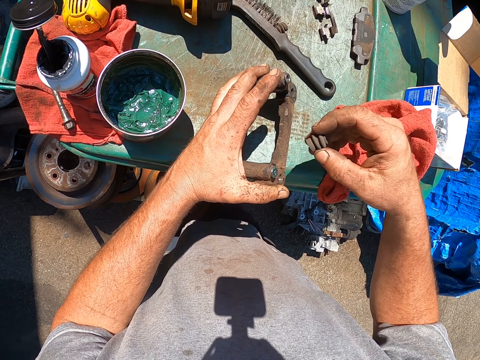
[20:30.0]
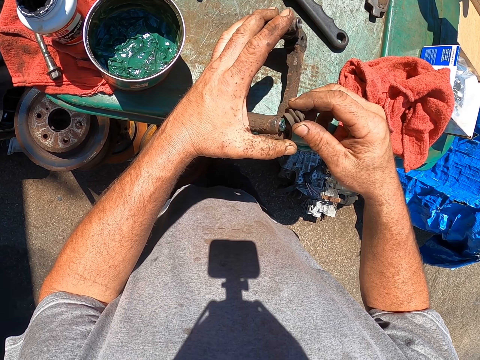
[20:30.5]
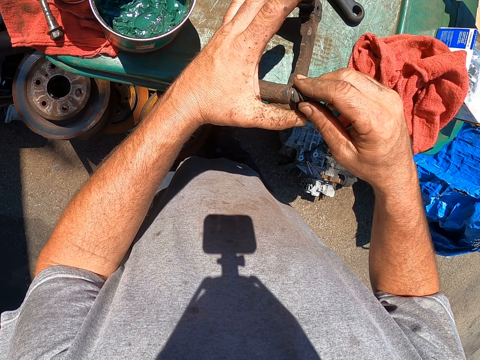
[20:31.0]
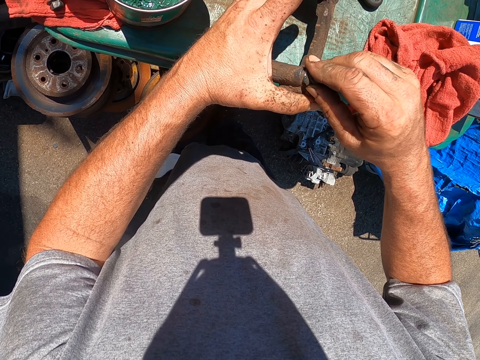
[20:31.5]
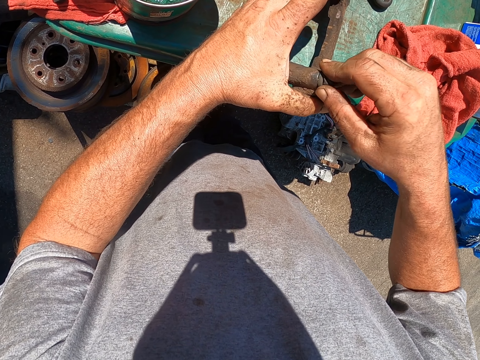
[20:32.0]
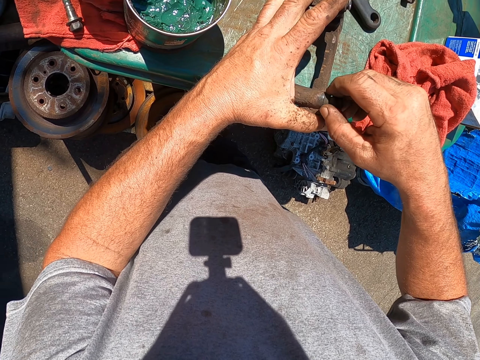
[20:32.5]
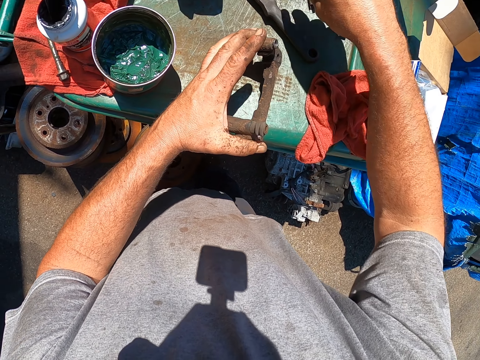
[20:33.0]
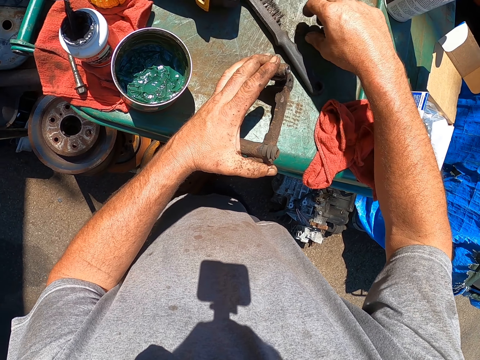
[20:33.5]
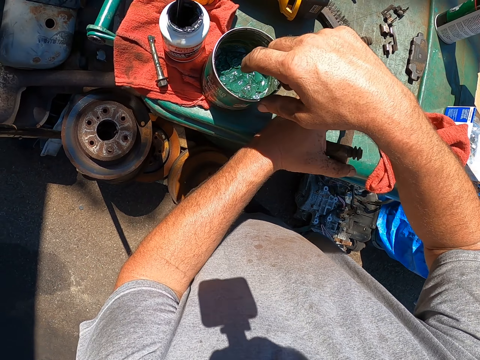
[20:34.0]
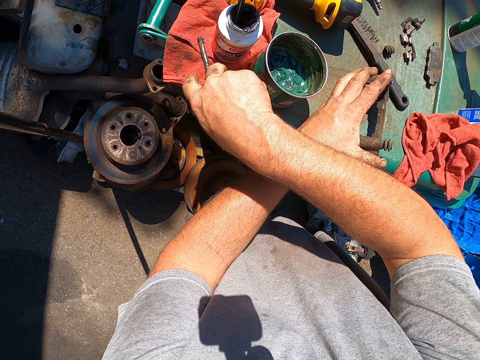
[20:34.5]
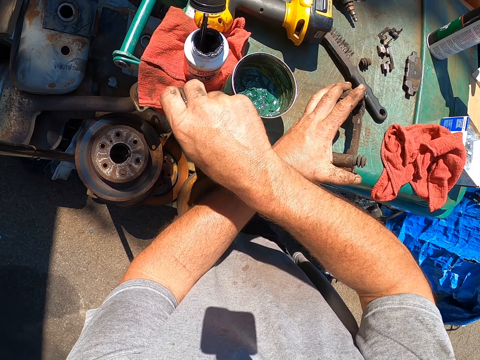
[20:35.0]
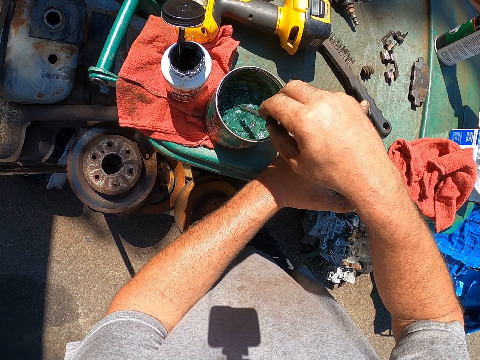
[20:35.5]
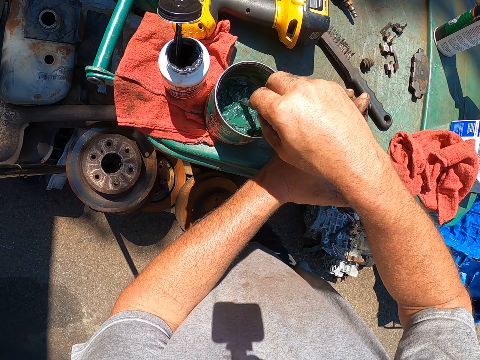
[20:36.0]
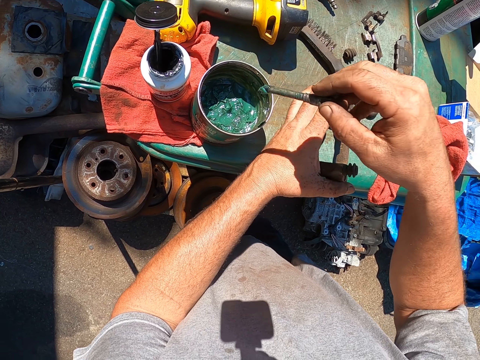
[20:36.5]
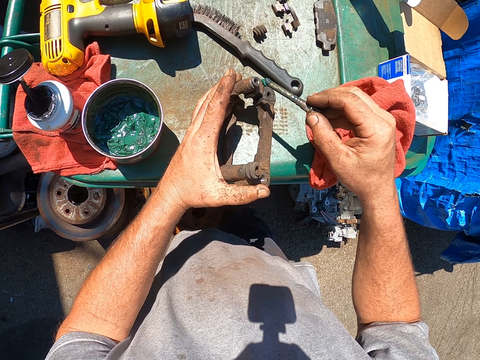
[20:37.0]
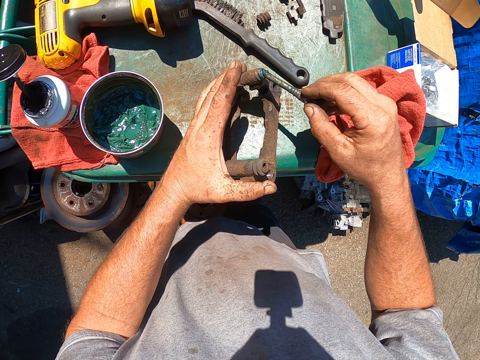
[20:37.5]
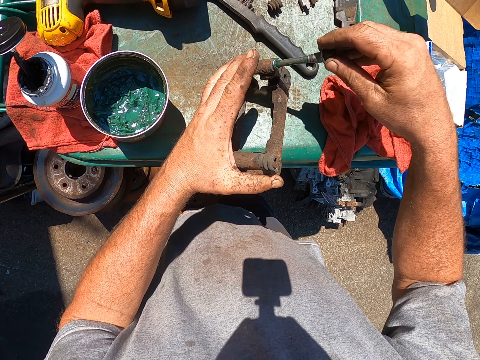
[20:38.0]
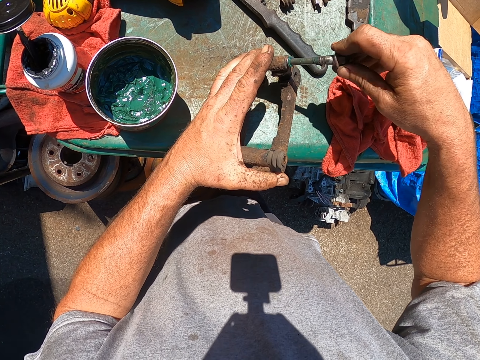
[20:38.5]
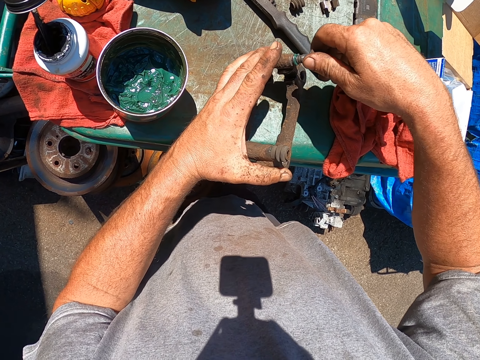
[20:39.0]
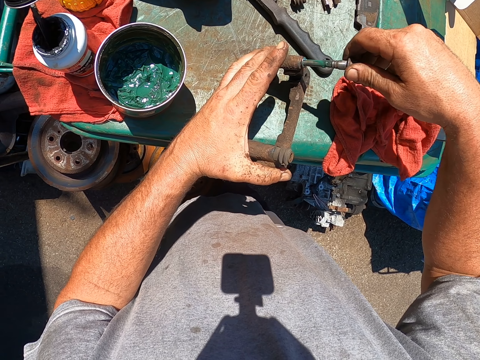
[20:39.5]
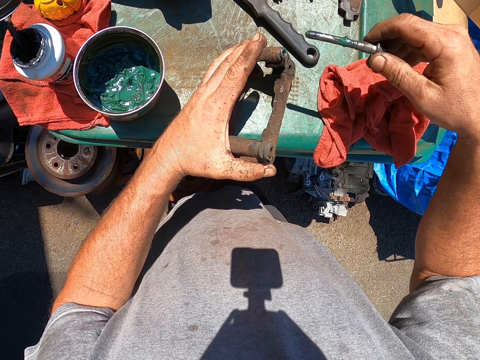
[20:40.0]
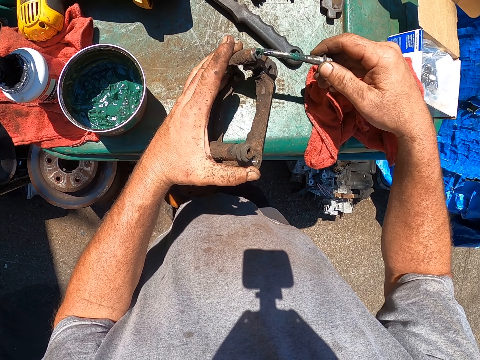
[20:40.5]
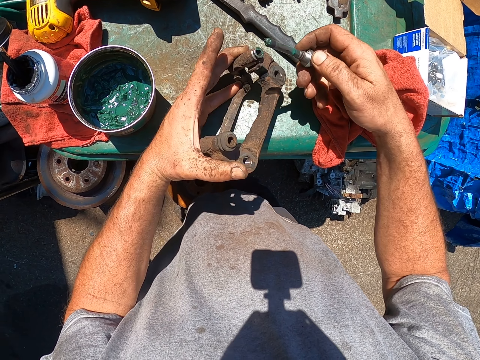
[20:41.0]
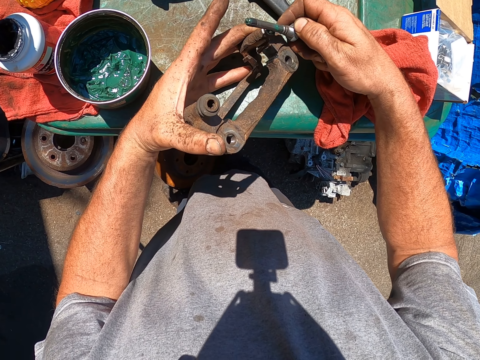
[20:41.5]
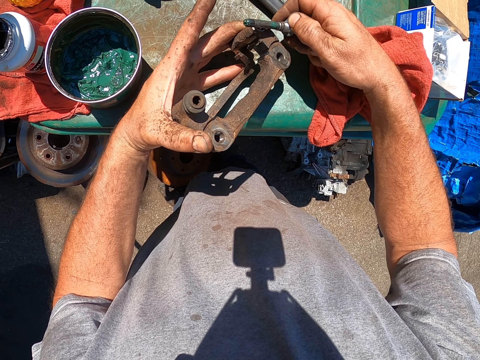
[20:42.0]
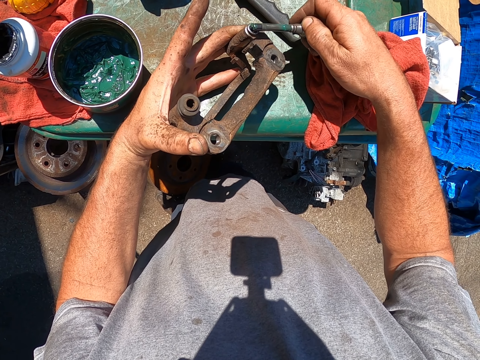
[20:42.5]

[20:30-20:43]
The camera wearer picks a nut from the dustbin. They tie the nut on the metal. They pick a metal from the dustbin. They dip the metal in the paint. They smear the paint on the metal. They insert the metal in the other metal.

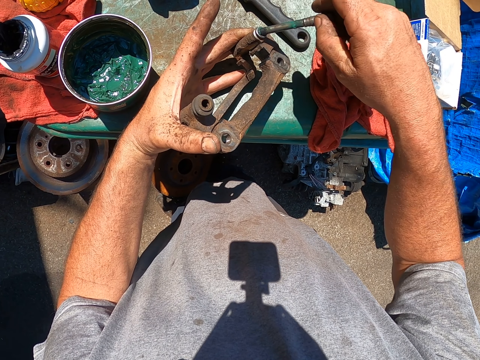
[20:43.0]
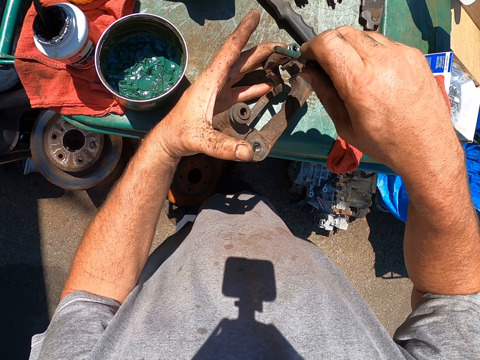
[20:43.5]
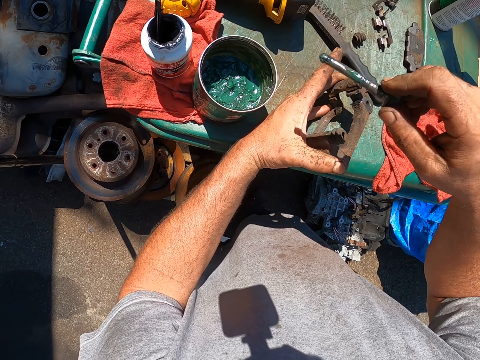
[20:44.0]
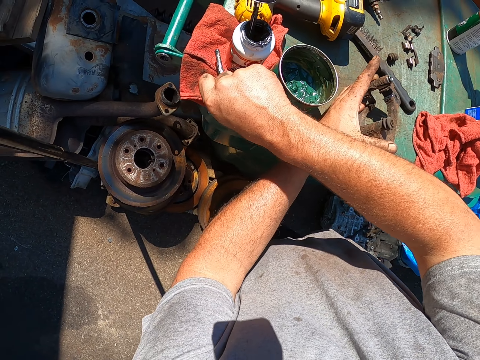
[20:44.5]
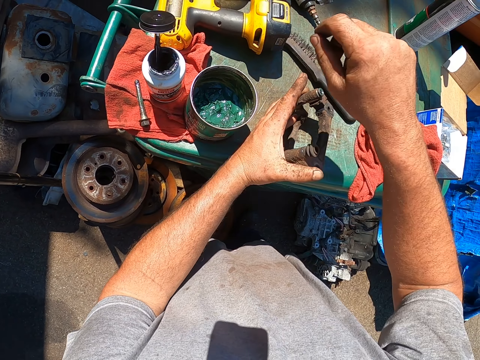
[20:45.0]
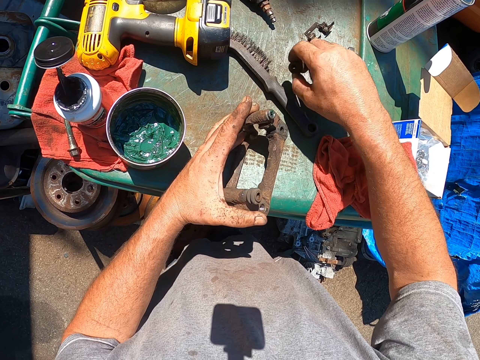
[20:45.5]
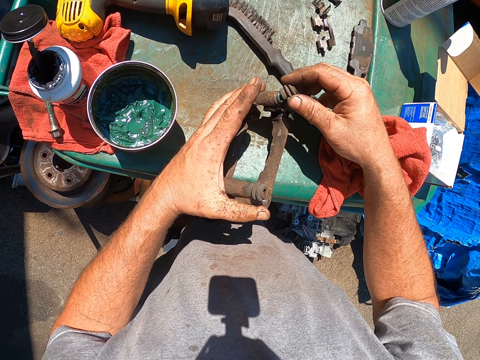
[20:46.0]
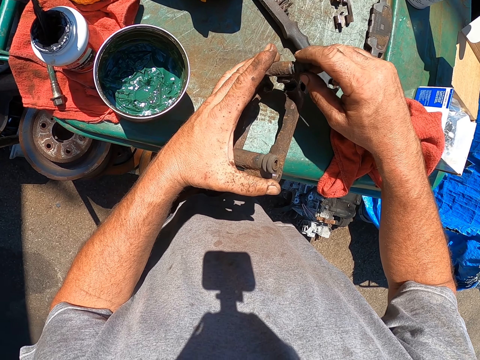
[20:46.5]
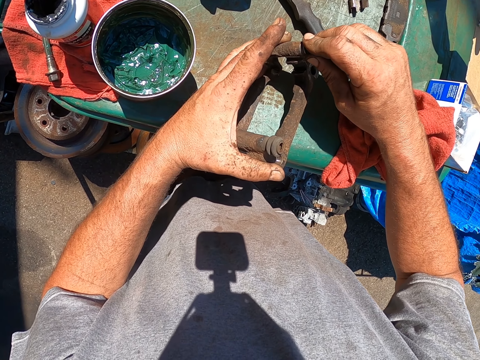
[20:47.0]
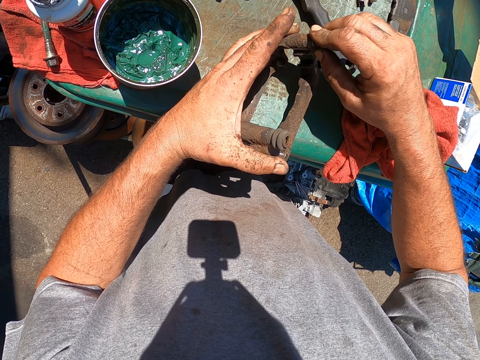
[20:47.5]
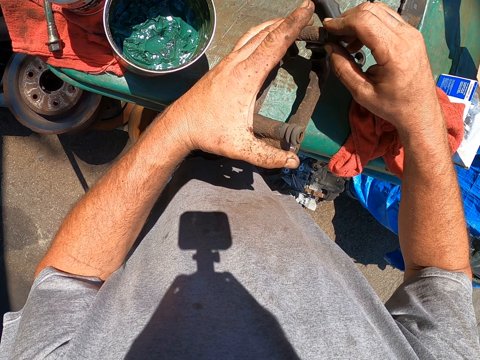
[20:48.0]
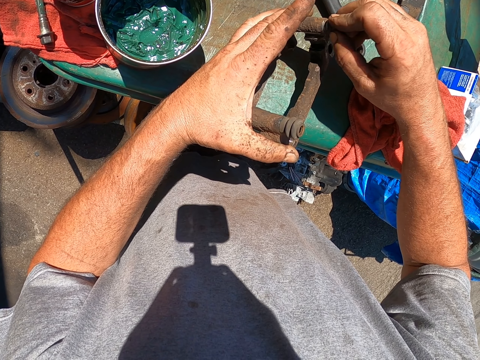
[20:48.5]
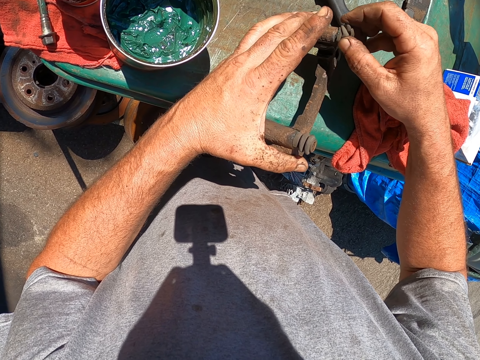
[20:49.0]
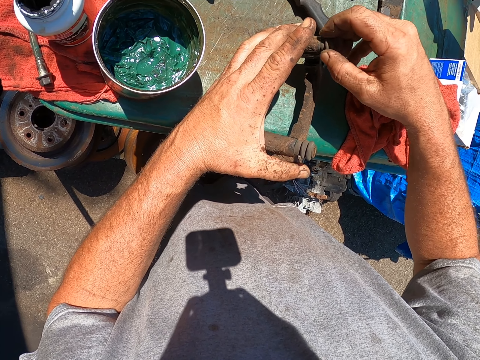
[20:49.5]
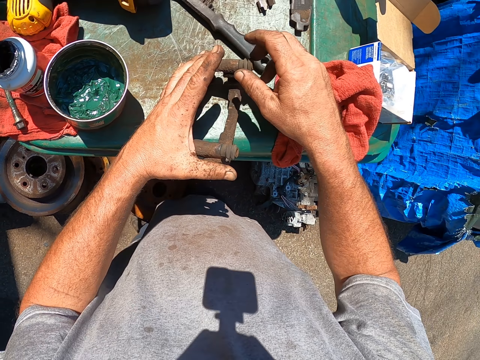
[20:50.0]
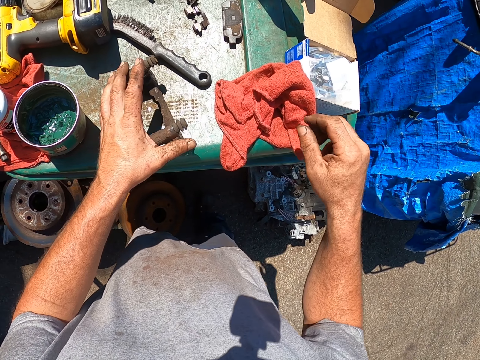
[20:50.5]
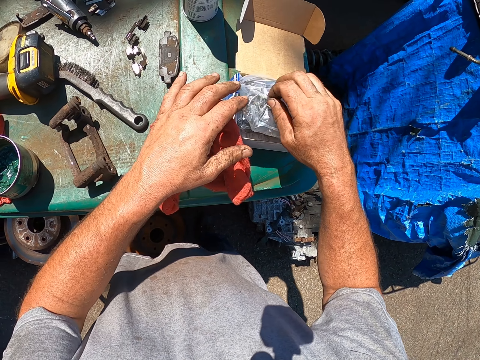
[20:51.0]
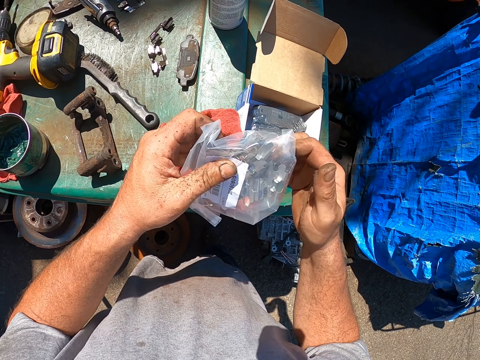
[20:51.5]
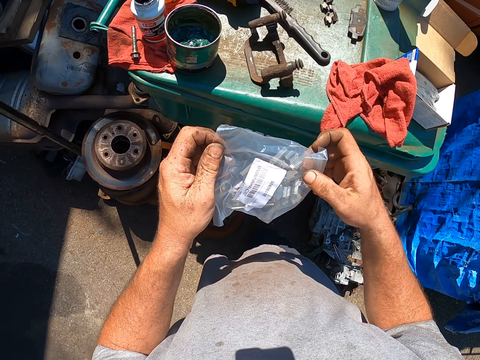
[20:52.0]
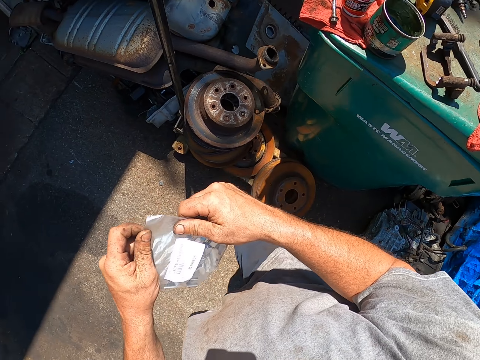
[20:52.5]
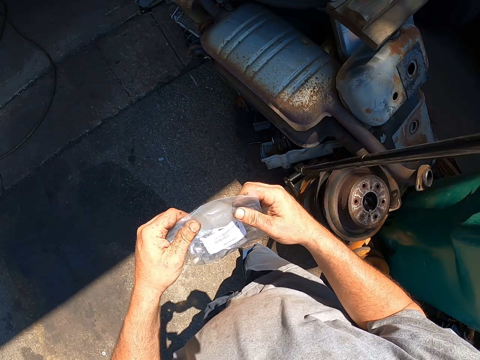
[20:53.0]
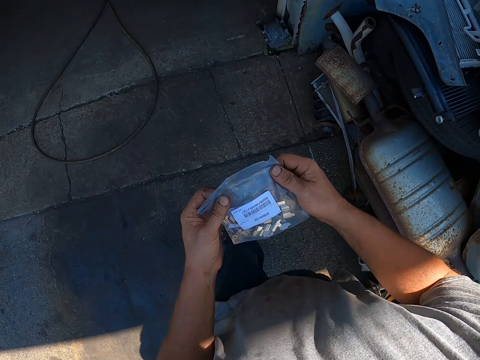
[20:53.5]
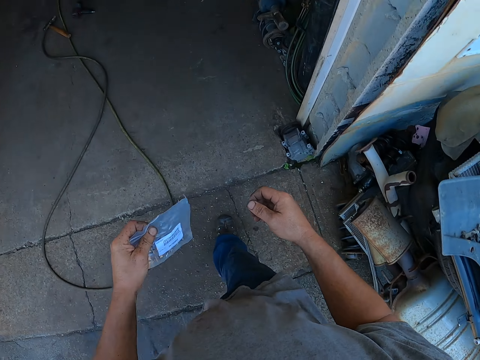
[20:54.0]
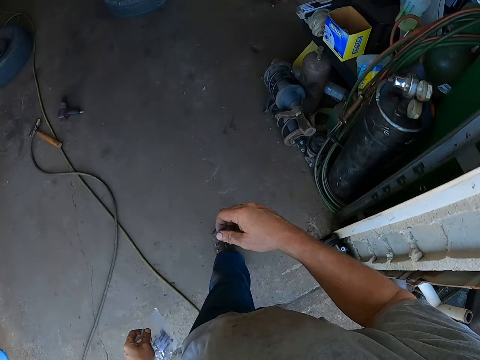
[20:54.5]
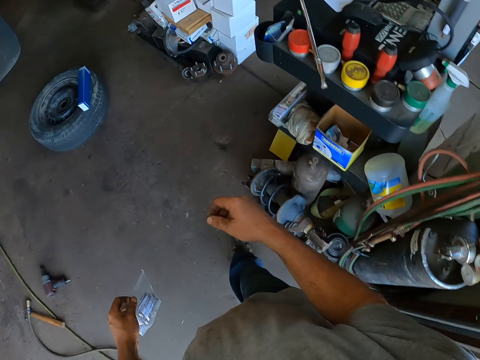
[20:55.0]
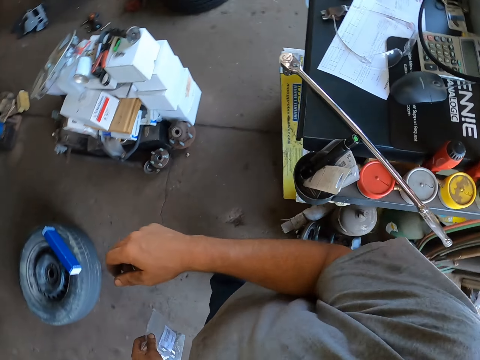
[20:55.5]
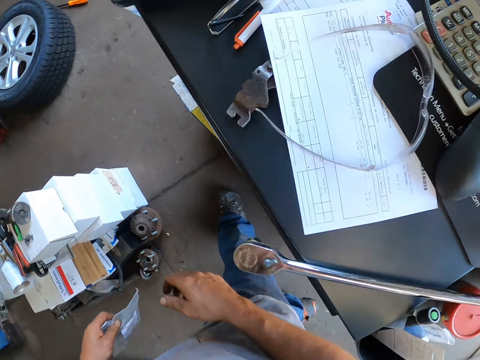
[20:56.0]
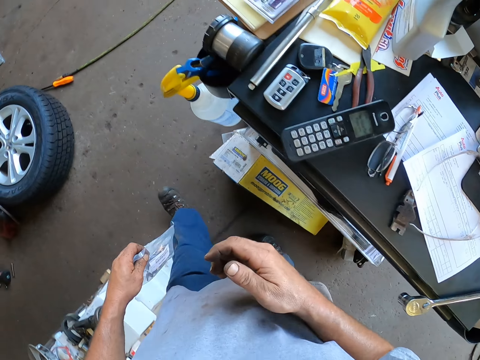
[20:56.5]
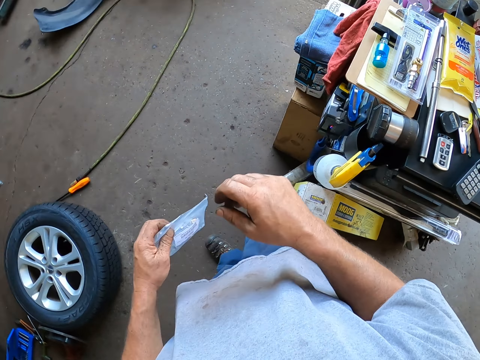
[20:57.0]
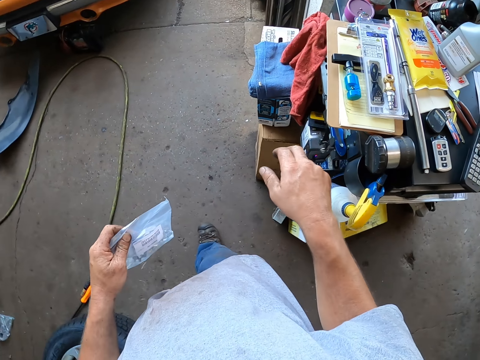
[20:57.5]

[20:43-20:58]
The camera wearer places the metal on the piece of cloth. They pick a nut from the dustbin. They tie the nut on the metal. They pick a plastic bag or piece of paper from the carton box. They walk in the garage.
